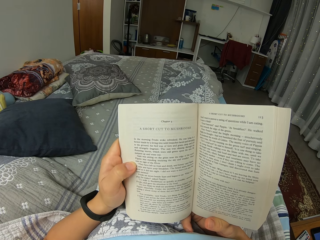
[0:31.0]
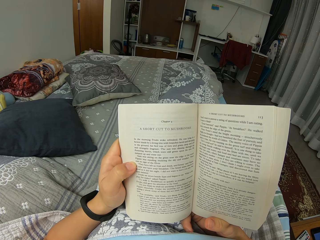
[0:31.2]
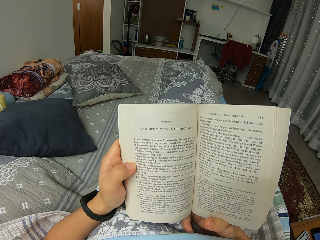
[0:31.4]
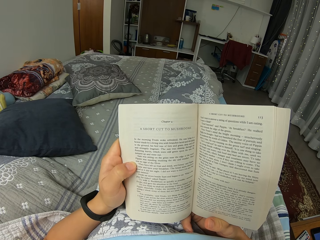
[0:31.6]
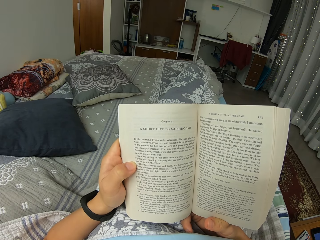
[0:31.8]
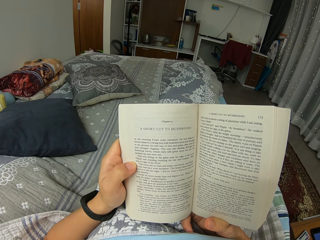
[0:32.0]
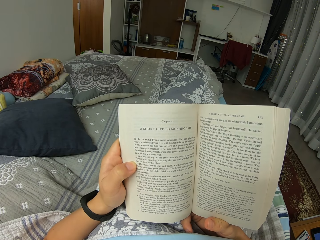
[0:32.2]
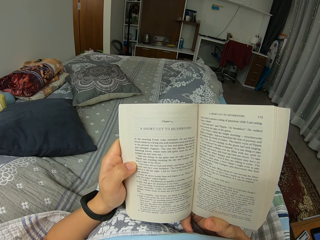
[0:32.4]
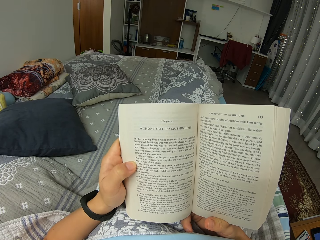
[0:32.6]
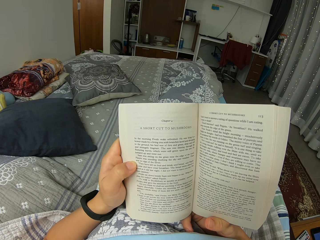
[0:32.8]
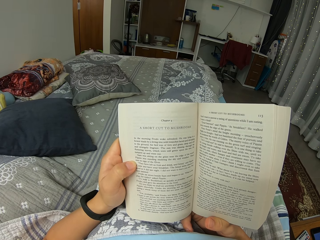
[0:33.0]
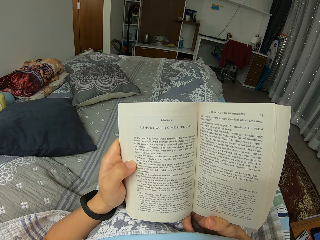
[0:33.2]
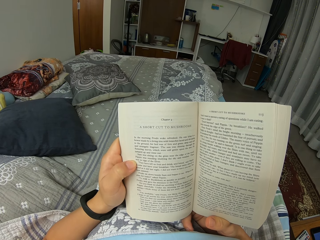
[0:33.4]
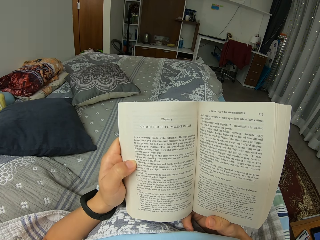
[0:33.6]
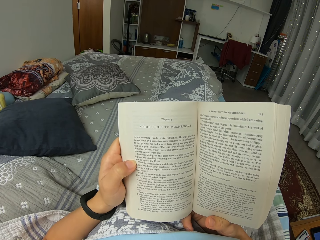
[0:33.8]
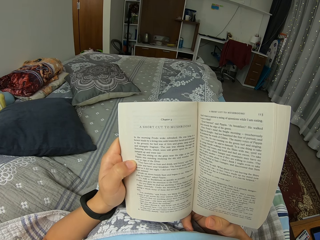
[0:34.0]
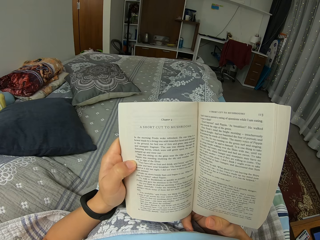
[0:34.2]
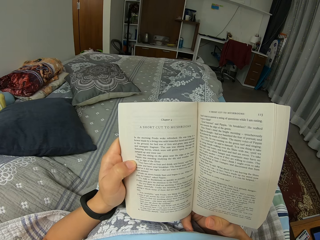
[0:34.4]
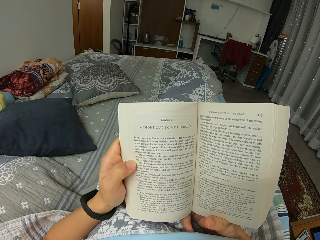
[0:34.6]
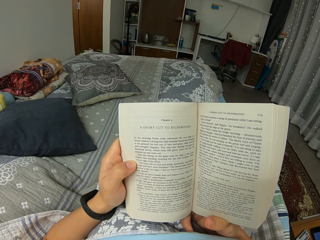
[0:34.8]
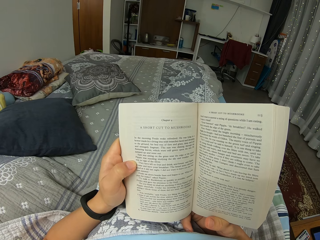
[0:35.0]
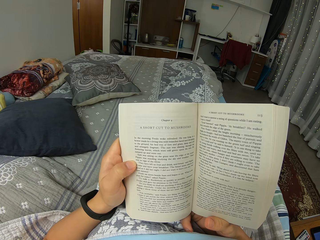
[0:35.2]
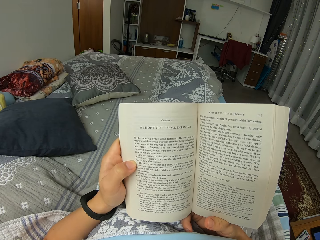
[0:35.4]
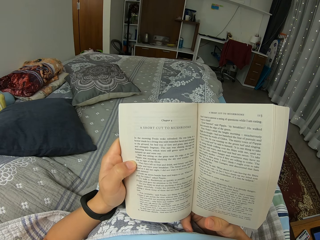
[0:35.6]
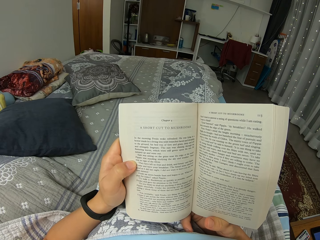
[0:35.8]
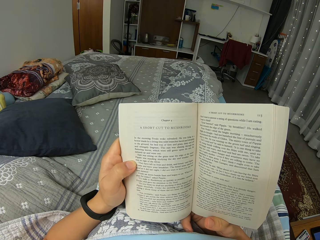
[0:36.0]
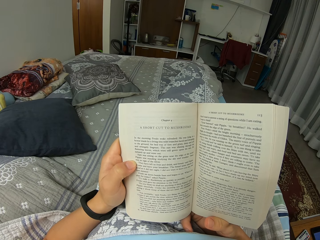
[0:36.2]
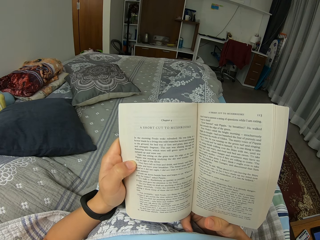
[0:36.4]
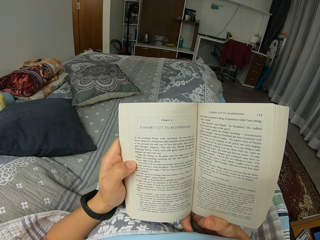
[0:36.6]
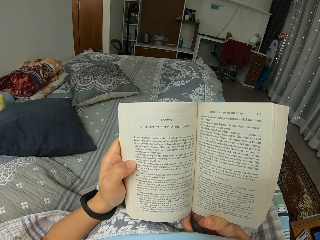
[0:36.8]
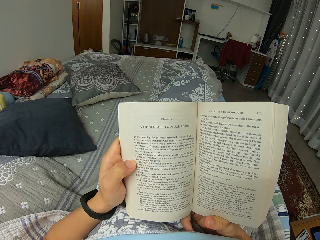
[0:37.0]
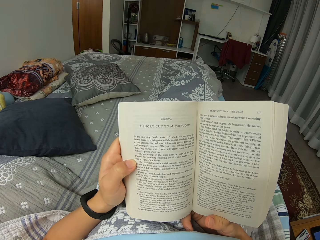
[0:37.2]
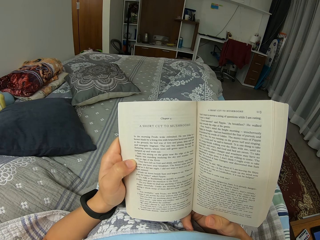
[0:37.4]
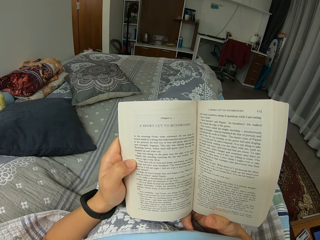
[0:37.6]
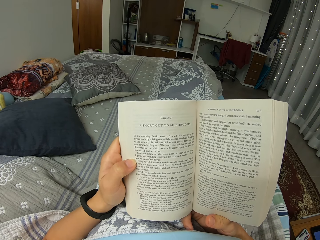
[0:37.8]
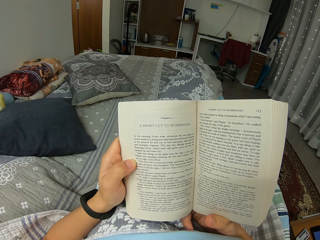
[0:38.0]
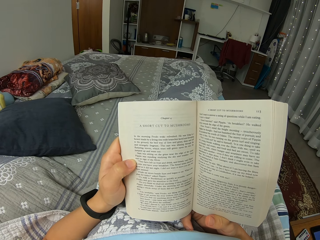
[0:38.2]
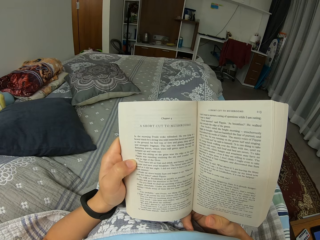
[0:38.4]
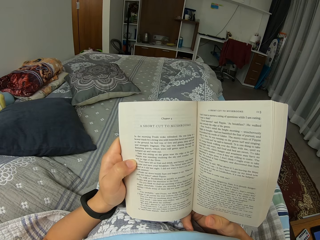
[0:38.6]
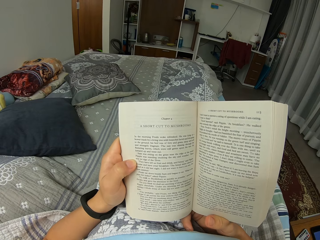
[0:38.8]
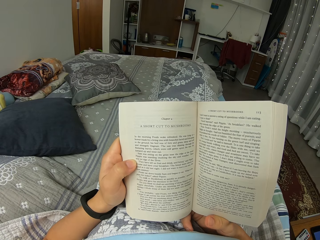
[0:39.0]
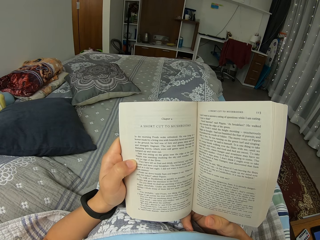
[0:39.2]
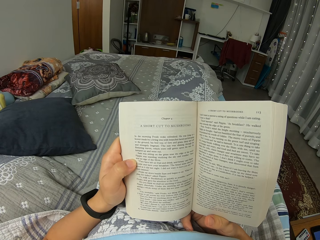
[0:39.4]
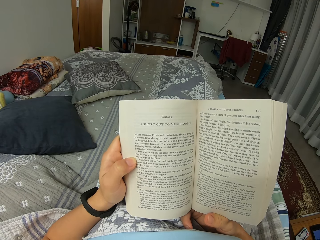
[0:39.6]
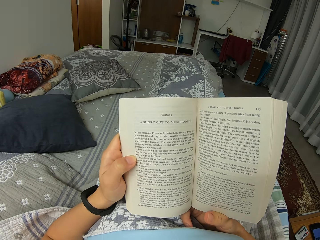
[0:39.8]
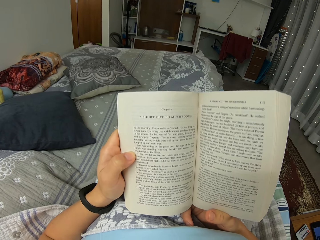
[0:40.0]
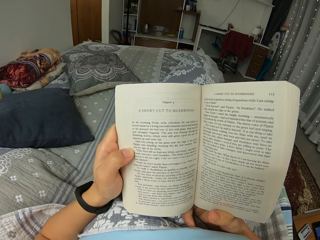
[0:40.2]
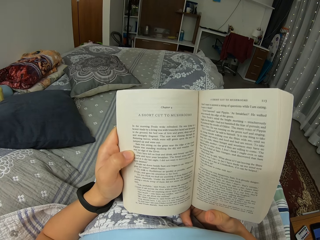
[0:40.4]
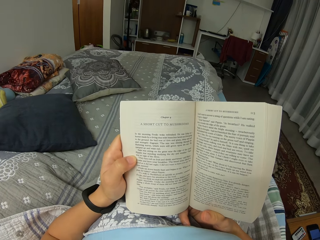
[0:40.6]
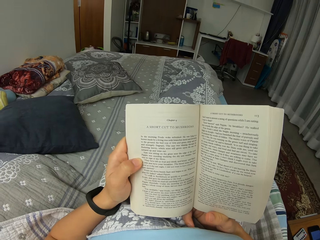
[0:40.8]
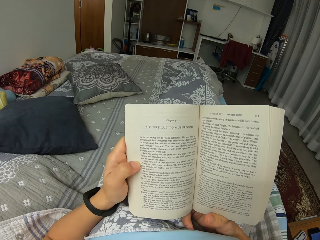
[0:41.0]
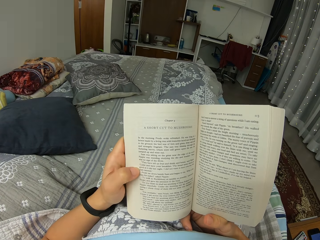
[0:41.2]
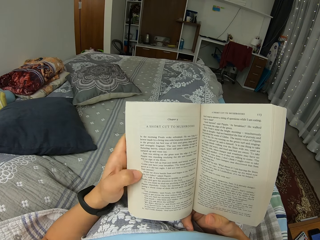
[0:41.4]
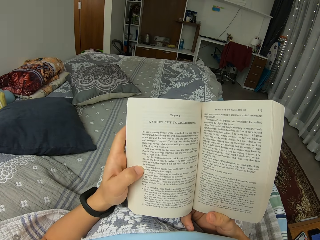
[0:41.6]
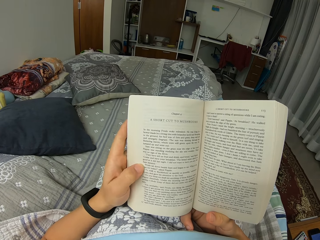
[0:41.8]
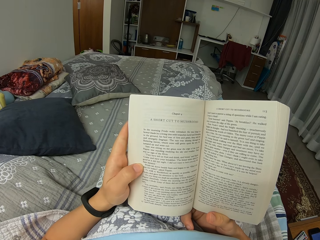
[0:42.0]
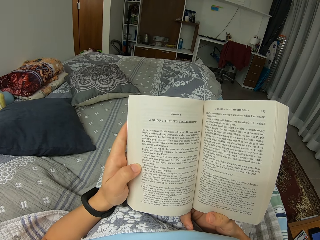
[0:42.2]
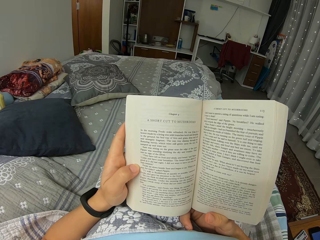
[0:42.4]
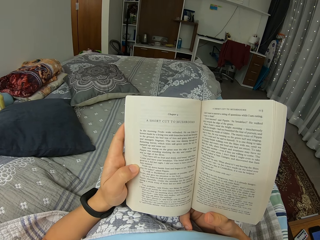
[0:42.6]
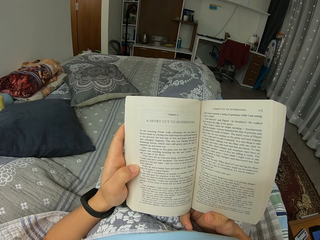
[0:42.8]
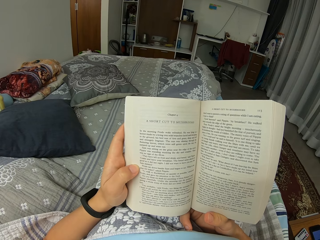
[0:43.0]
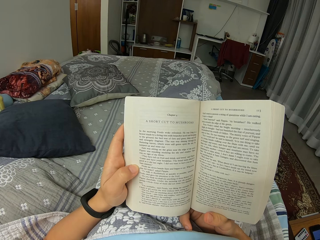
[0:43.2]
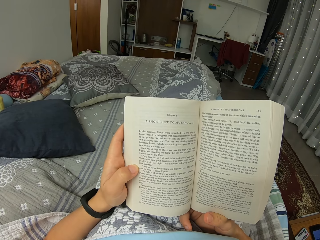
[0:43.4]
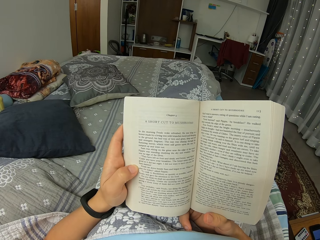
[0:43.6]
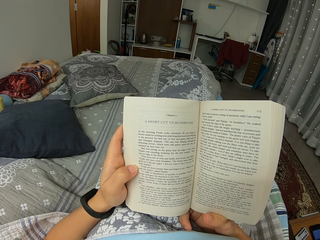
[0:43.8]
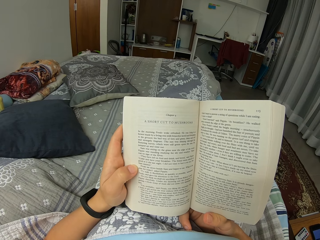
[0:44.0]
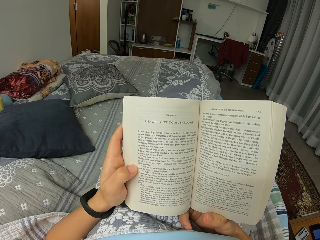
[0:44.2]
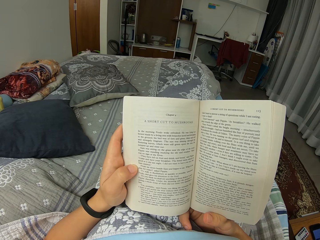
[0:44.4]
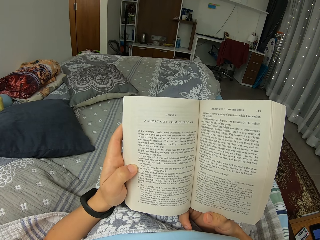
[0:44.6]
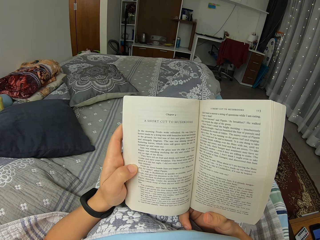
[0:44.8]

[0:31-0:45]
The camera wearer moves the hand.

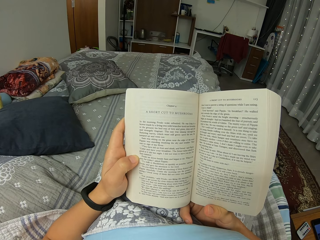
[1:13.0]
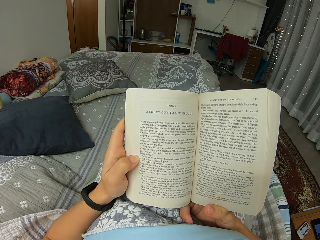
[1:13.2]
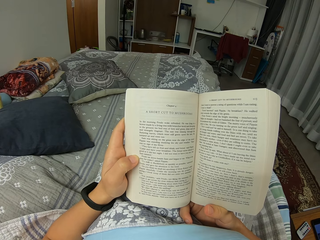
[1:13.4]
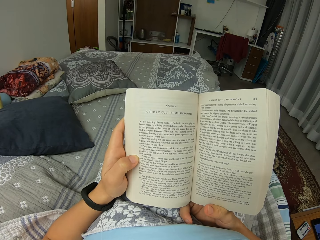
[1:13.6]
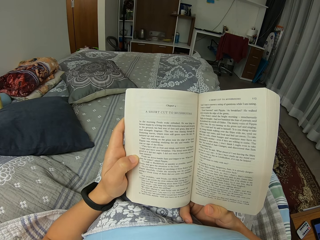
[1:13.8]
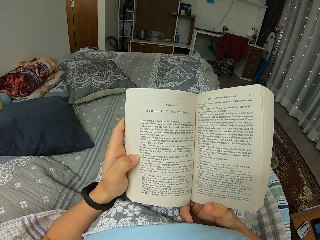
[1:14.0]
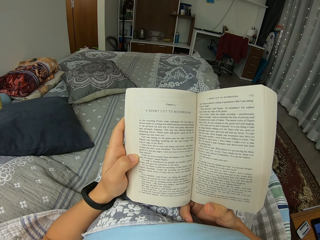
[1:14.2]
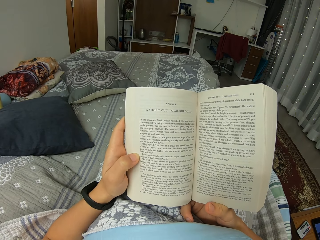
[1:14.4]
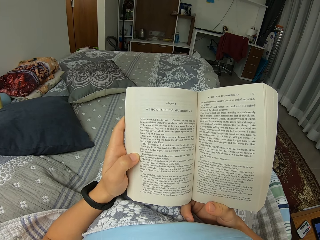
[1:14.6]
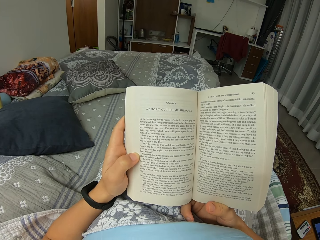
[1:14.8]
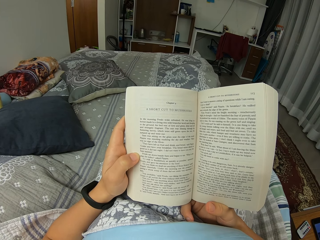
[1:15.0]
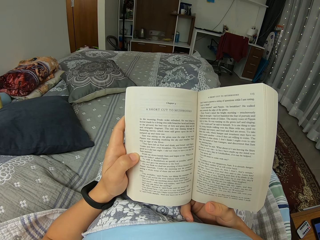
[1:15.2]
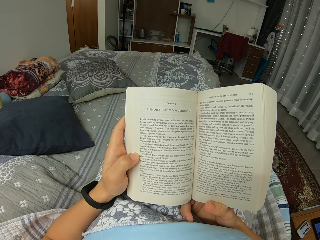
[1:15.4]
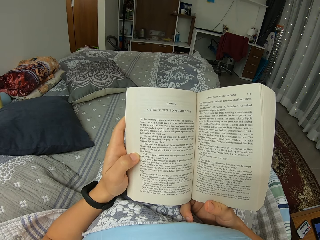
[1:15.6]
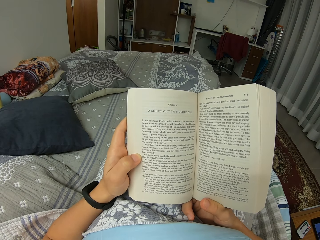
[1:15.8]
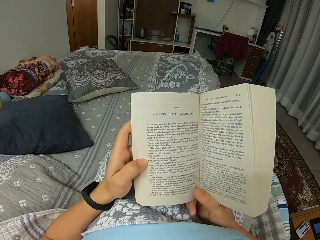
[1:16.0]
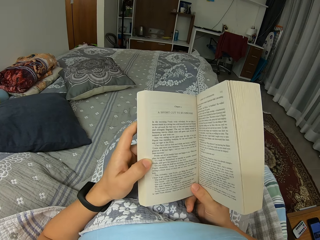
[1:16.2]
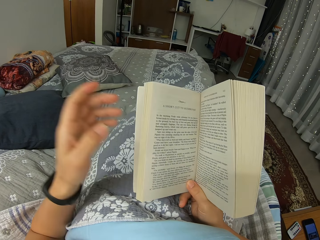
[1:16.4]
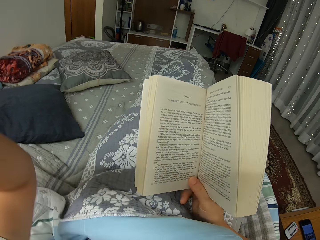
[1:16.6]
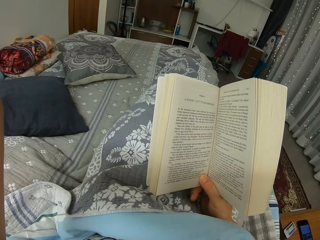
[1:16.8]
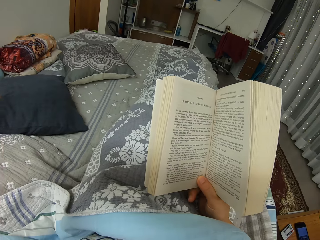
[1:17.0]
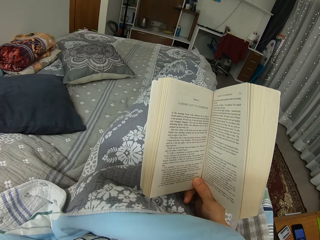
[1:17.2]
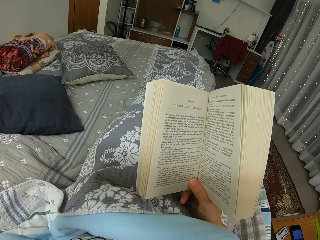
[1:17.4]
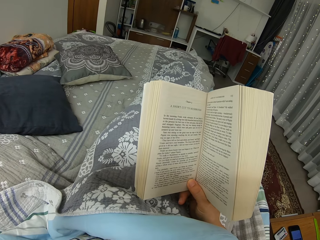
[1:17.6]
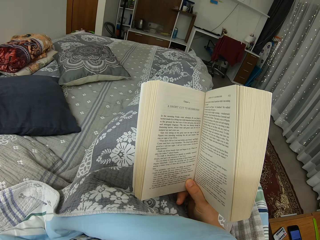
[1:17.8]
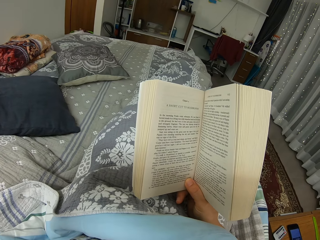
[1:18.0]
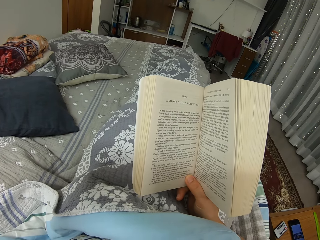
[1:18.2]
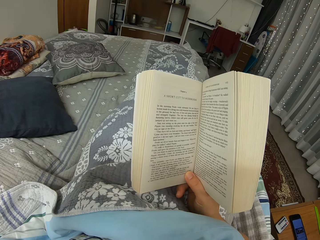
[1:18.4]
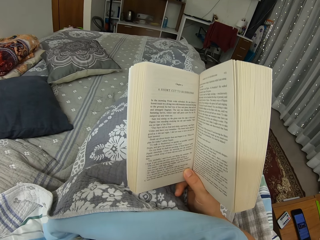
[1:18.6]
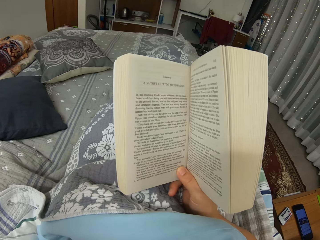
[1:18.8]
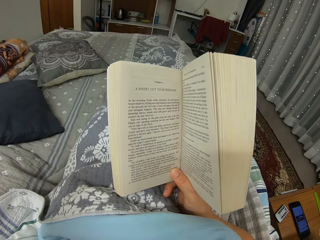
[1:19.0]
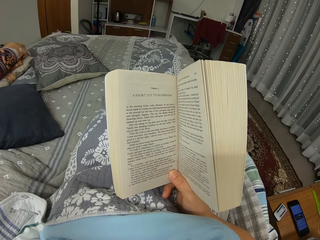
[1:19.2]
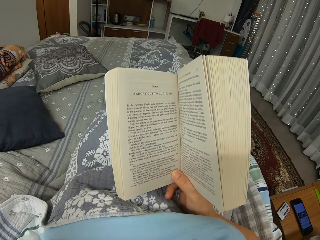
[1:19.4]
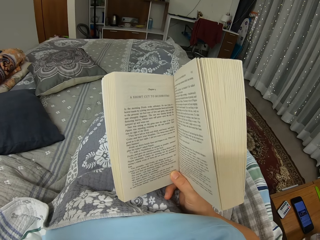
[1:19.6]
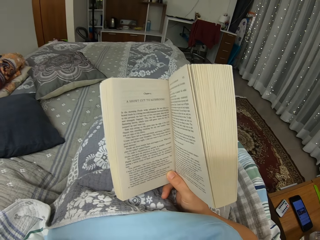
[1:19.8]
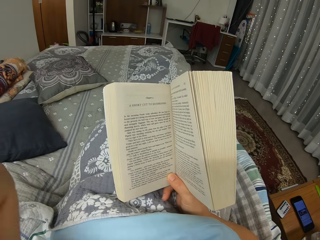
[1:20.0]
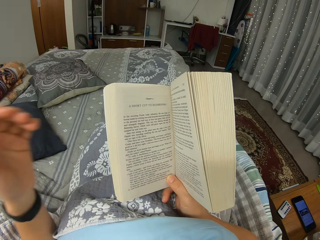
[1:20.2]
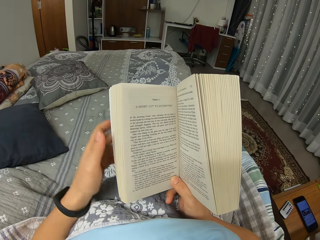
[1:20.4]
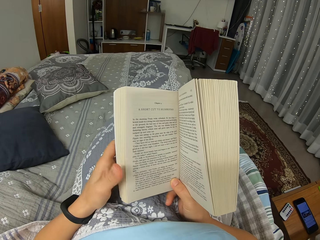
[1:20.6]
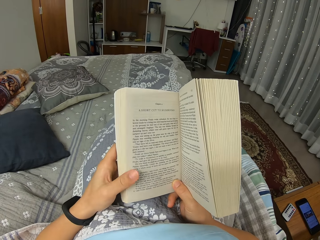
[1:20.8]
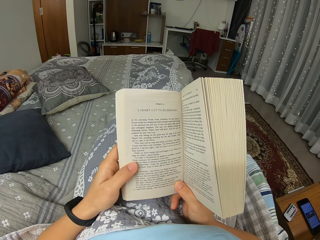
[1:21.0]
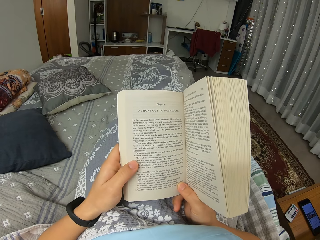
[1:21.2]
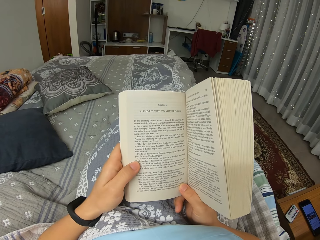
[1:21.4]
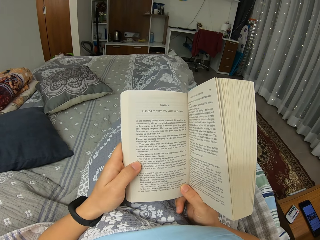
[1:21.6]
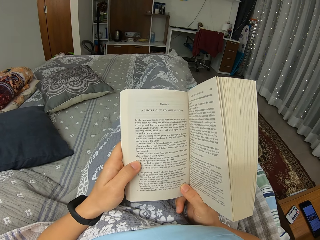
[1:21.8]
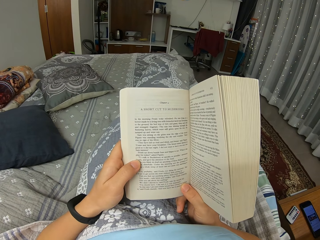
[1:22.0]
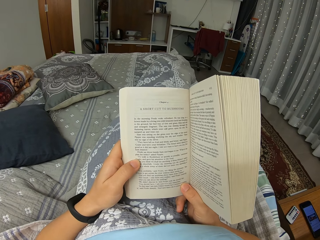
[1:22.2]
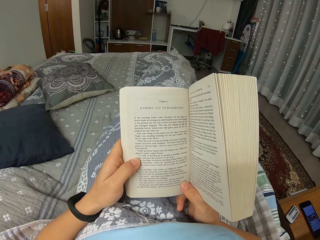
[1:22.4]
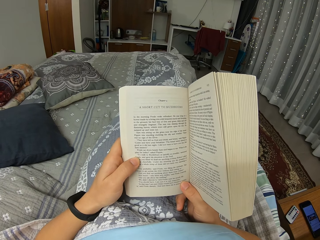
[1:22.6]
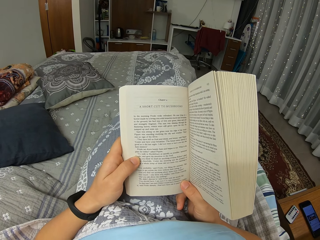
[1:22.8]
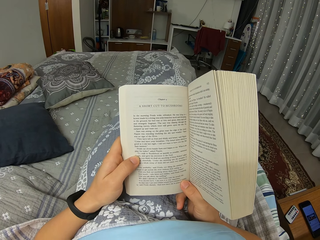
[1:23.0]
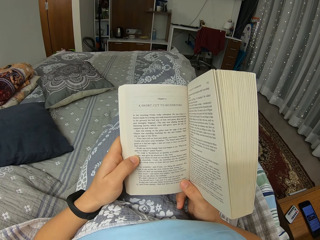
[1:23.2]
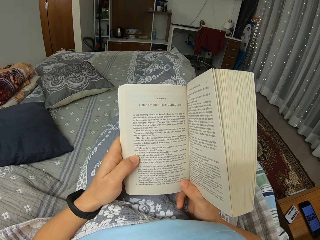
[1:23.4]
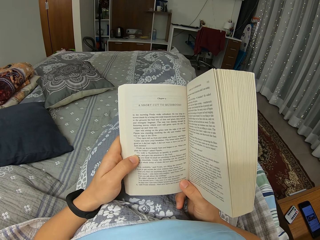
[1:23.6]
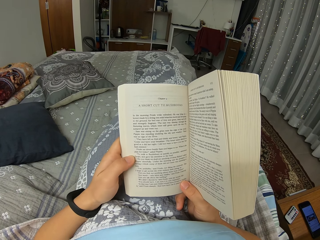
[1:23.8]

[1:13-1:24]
The camera wearer moves the arm. They lift the left hand. They read the book. They hold the book with both hands. They read the book.
